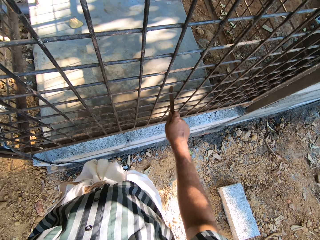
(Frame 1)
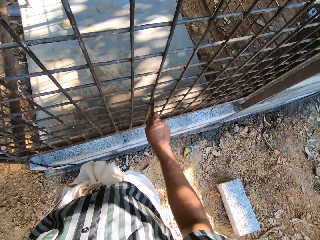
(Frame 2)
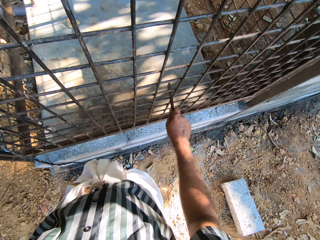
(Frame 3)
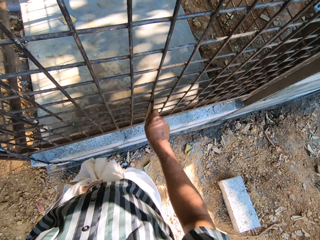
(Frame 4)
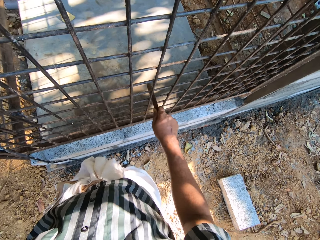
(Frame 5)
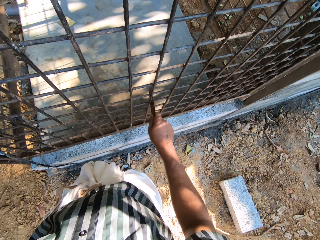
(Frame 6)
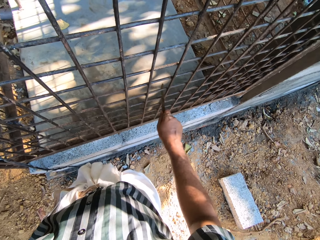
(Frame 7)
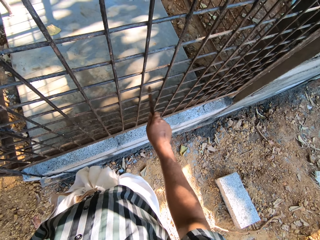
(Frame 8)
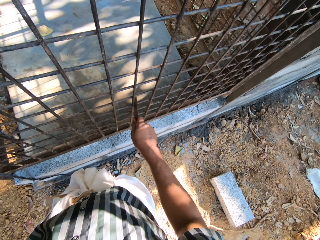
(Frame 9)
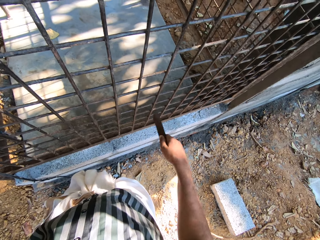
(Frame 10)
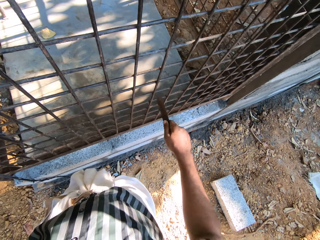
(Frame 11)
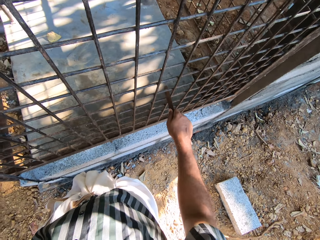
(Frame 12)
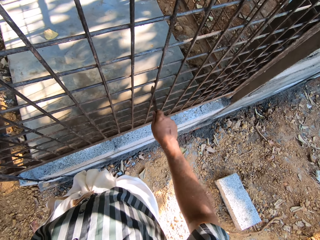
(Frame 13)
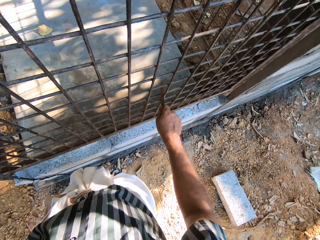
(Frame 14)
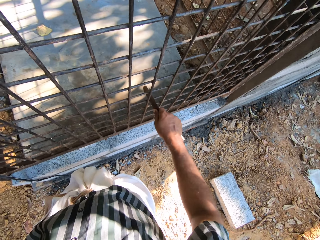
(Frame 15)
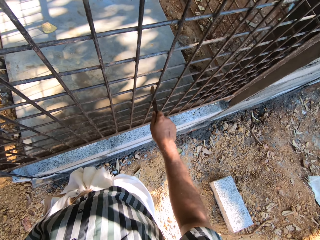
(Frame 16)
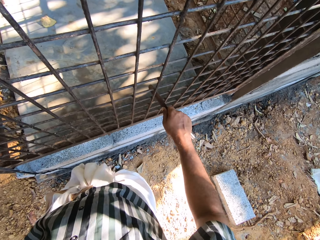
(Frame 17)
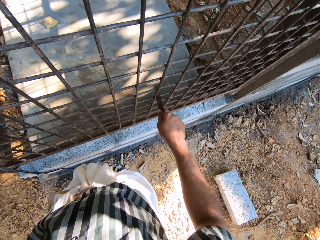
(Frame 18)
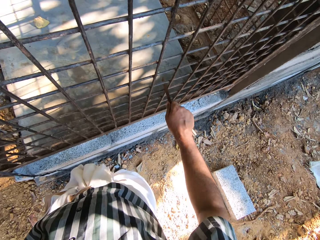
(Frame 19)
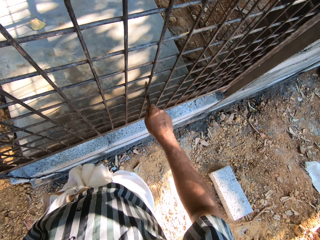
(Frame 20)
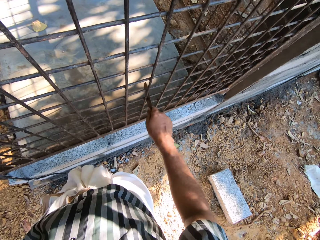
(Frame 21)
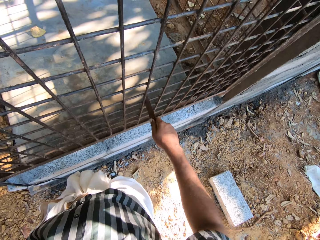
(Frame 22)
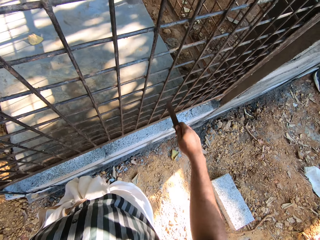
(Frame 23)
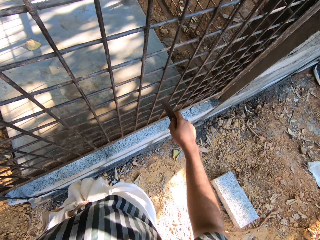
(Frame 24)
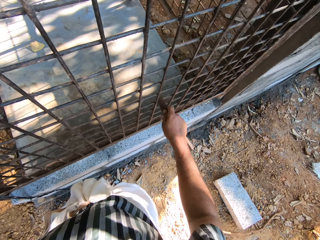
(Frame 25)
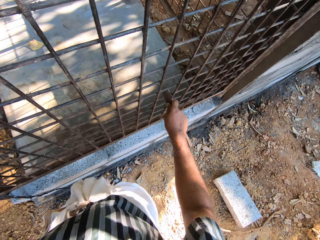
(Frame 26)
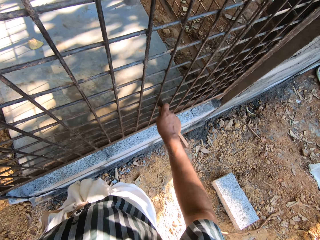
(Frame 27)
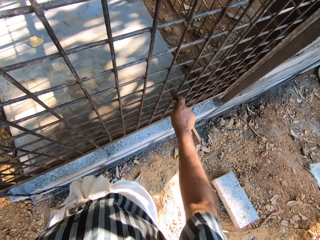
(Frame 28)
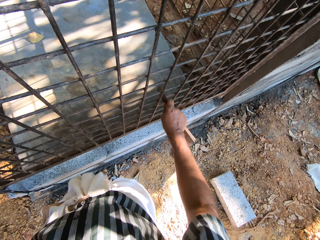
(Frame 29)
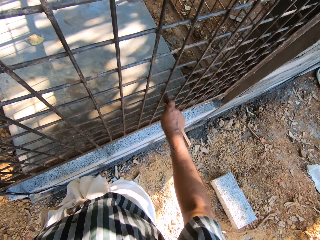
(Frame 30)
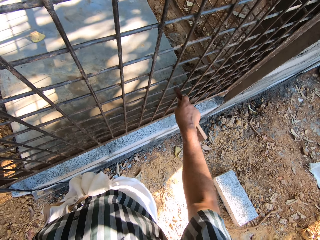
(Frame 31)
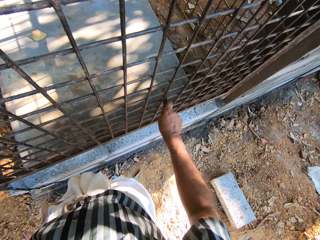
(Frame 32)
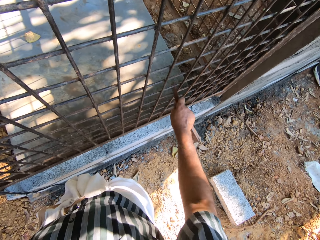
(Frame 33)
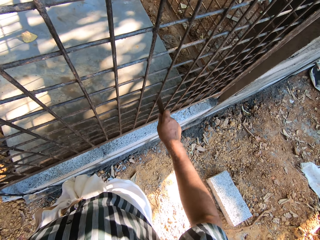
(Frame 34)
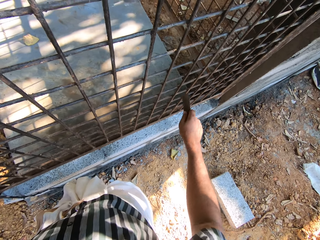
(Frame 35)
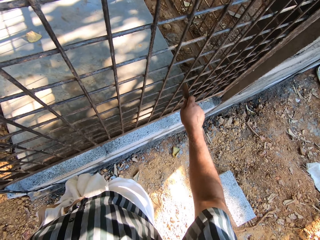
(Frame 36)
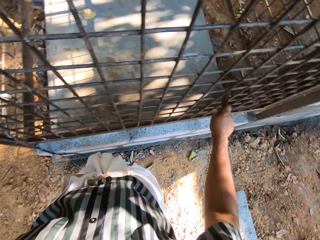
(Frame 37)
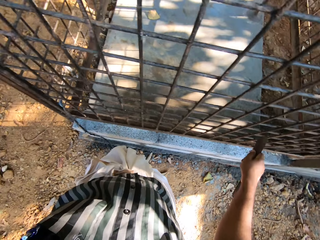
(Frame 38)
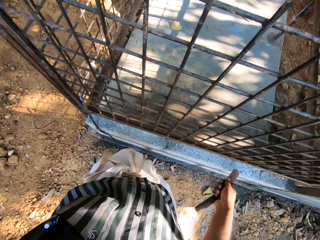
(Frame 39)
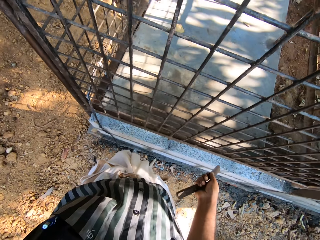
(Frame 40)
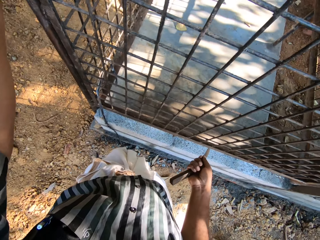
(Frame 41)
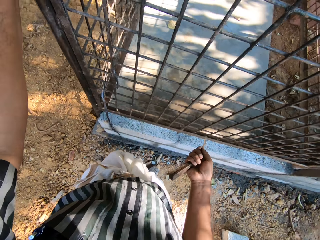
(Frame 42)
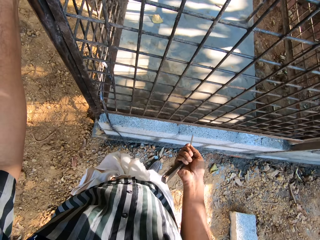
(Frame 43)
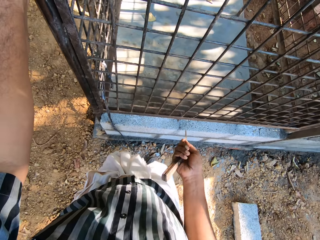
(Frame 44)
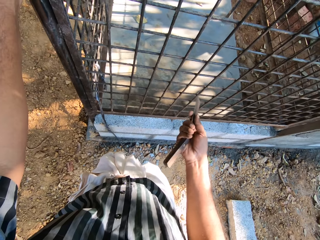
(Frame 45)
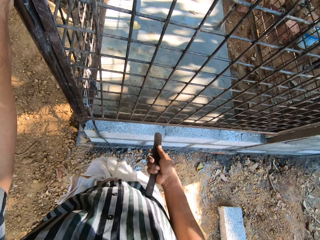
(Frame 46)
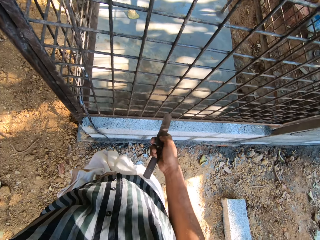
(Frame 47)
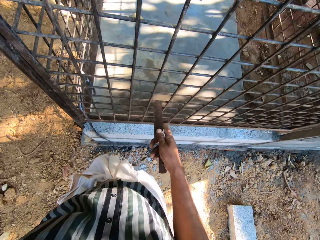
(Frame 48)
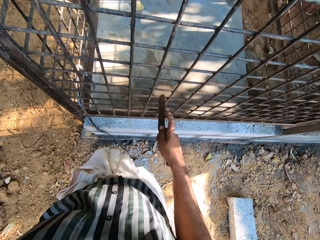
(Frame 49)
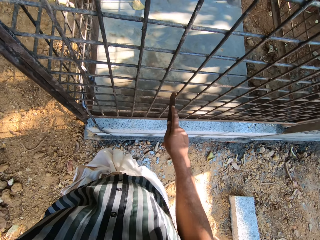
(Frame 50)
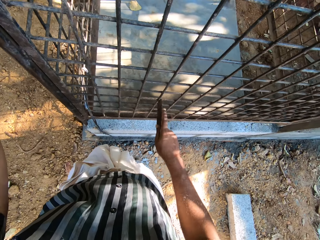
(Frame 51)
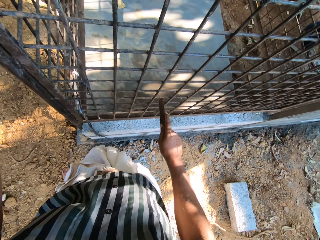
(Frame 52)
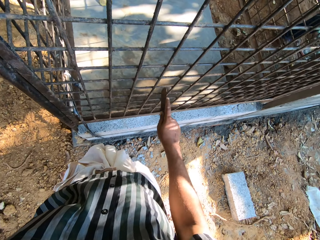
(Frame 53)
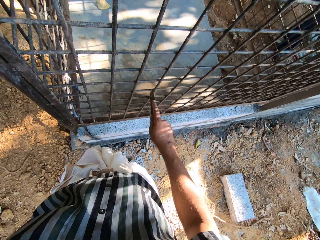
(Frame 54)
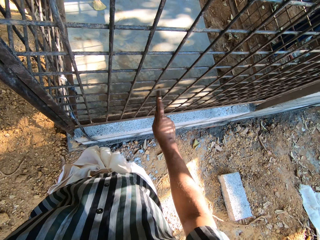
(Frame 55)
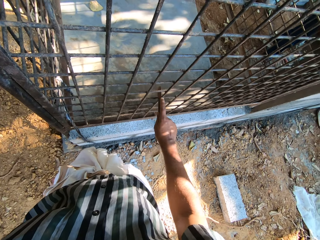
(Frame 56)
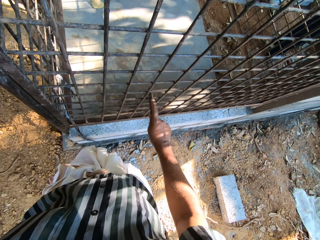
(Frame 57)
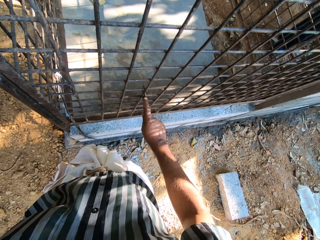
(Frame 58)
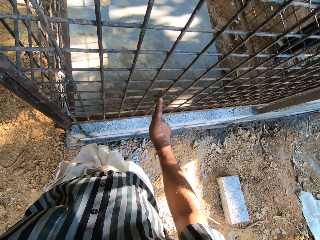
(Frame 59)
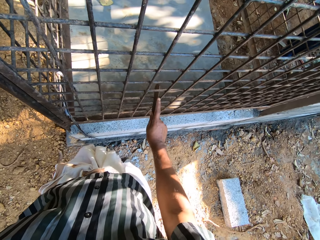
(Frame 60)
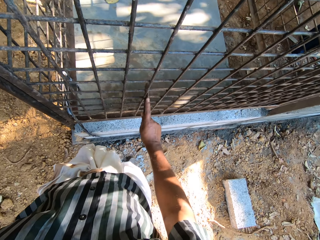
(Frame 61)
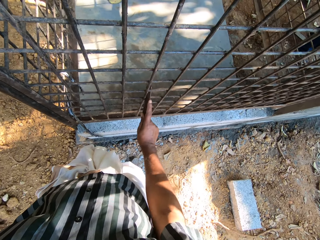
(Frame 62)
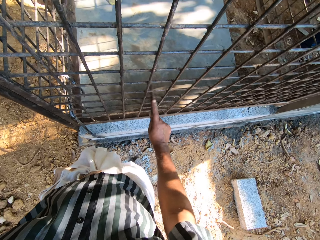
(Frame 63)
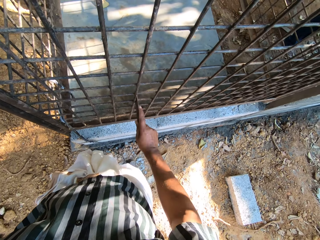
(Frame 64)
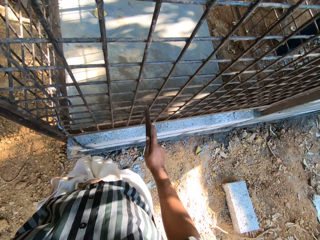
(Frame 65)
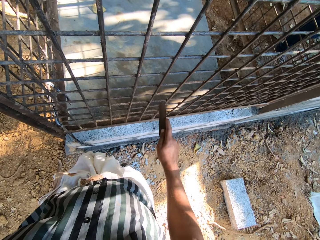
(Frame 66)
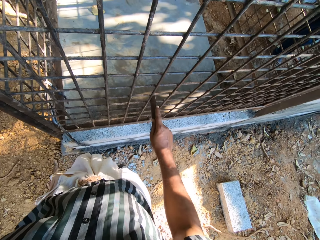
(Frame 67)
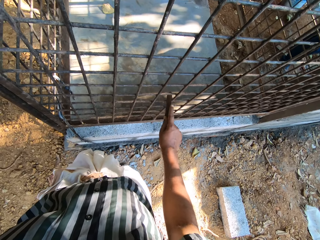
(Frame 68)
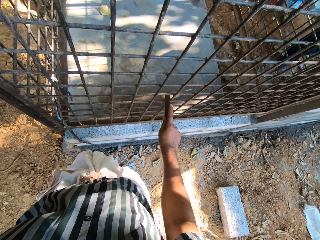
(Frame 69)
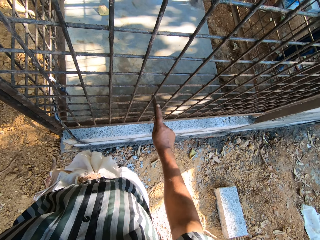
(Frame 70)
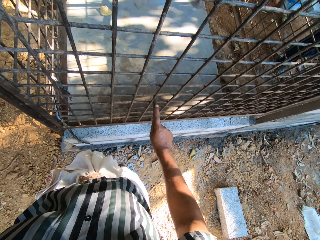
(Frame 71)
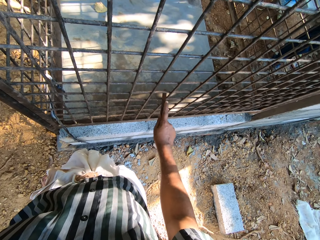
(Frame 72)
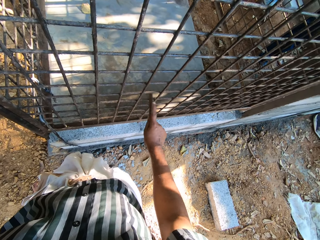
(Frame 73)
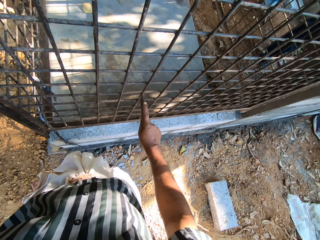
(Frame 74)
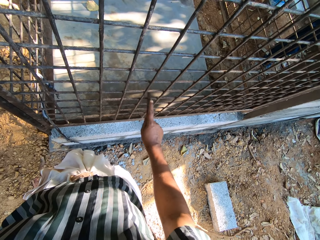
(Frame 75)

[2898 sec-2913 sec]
The camera wearer holds a piece of metal. They scratch the wired fence with the piece of metal.

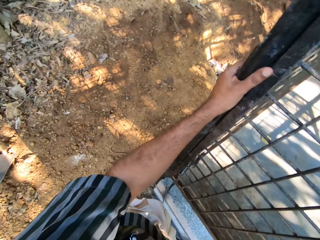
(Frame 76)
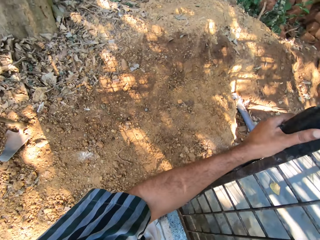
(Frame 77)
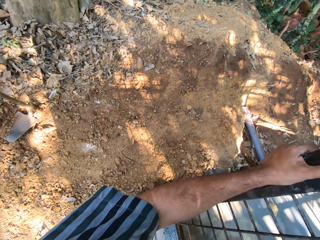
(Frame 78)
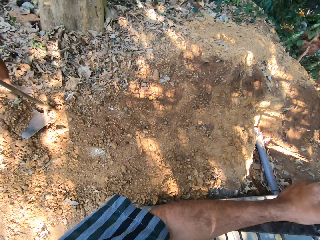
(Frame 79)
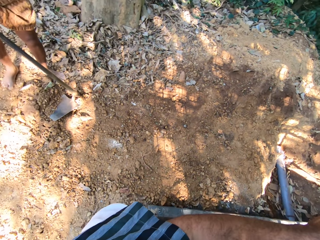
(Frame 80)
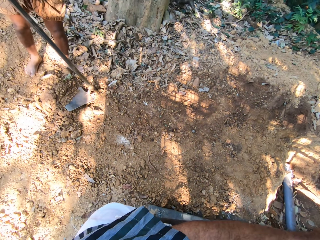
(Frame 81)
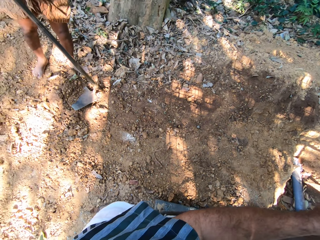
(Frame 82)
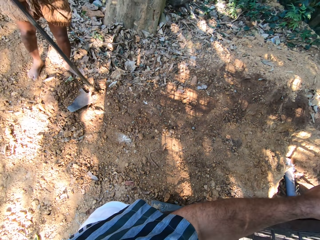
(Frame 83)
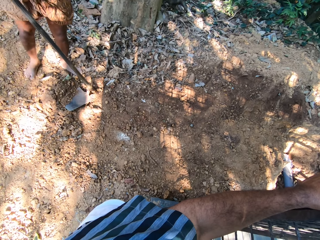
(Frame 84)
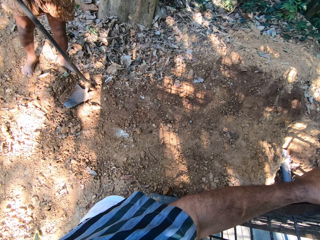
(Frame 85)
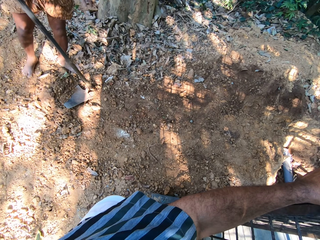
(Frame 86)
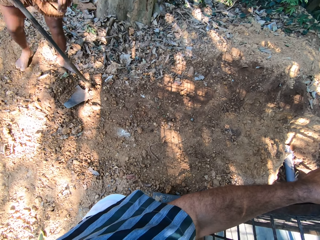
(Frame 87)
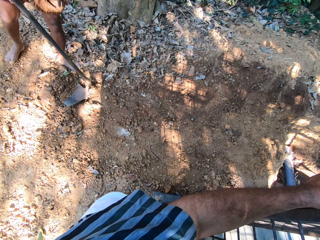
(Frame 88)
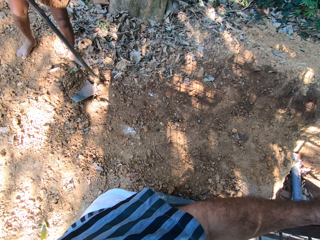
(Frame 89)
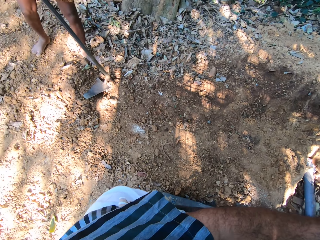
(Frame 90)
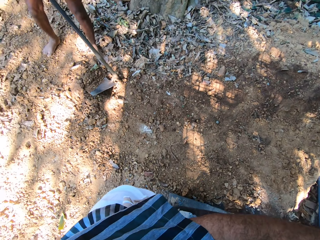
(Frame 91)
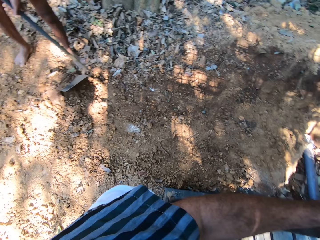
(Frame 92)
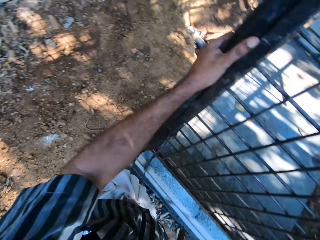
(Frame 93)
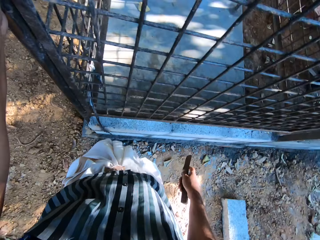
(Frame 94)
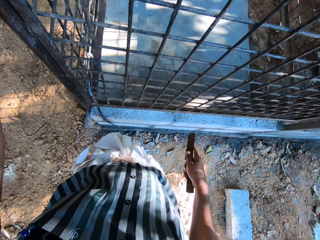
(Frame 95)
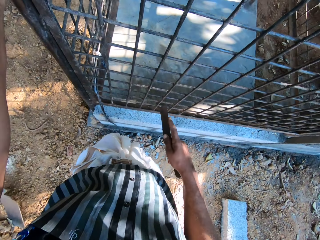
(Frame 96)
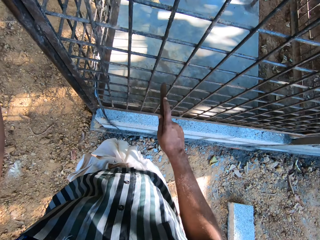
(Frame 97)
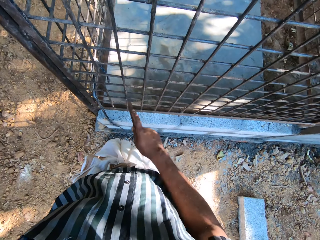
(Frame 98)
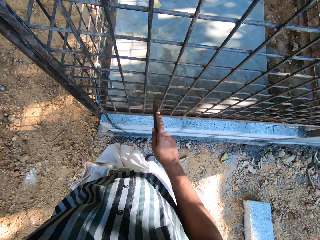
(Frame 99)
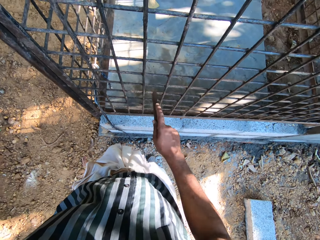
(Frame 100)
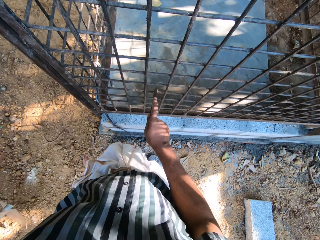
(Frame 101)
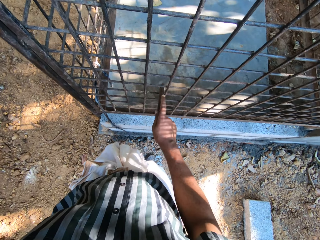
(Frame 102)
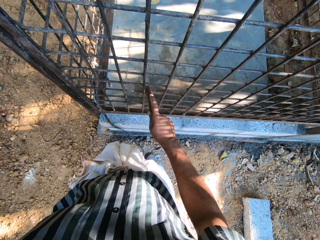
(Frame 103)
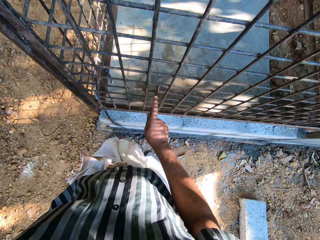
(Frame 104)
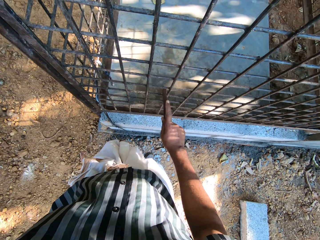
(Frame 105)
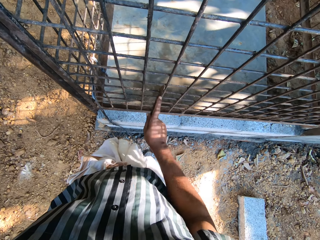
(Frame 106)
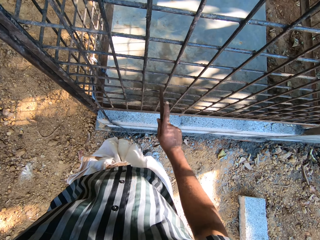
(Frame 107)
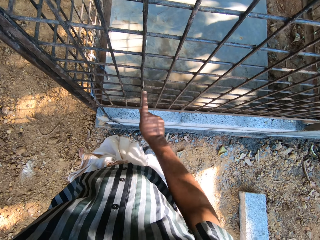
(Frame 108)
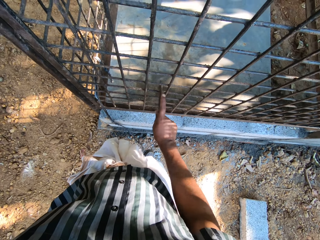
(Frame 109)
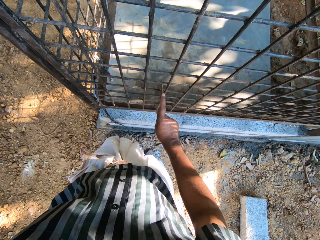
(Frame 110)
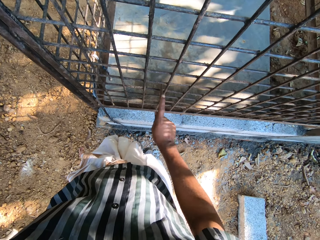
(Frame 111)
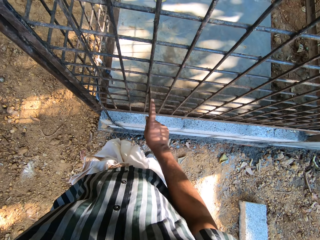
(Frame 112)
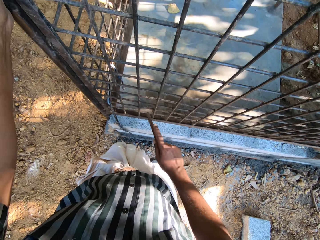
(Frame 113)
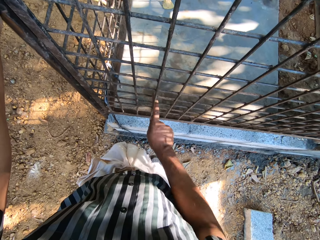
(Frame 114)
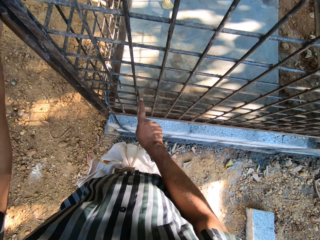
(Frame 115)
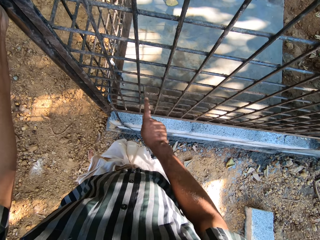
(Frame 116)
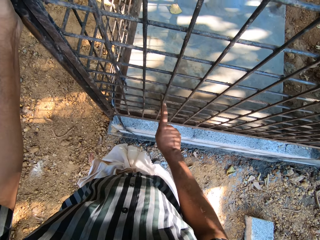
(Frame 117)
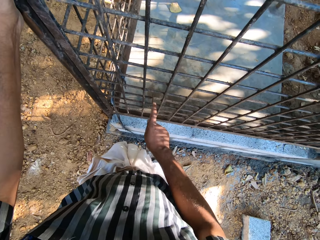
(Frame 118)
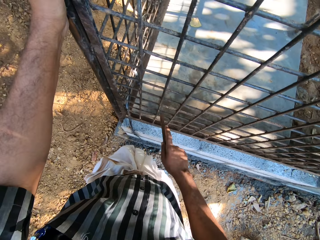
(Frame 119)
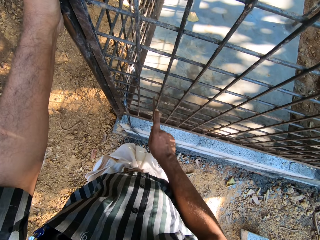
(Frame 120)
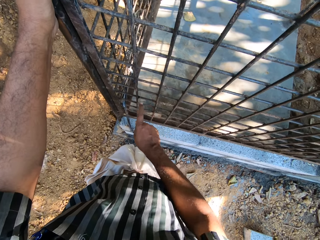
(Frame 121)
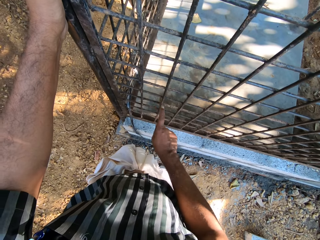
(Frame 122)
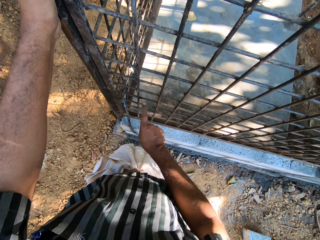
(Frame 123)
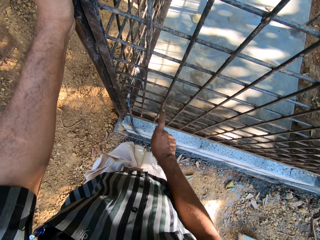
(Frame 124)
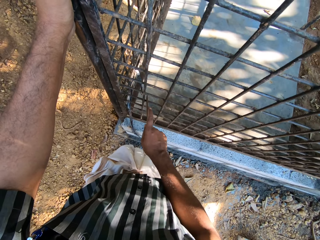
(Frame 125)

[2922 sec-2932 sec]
A man interacts with the camera wearer. The camera wearer scratches the wired fence with a piece of metal.
